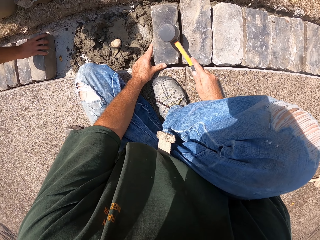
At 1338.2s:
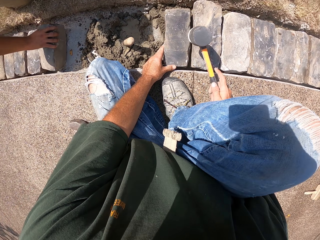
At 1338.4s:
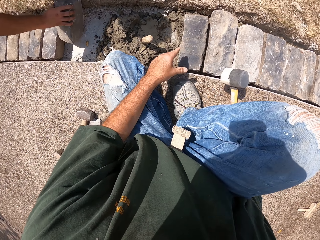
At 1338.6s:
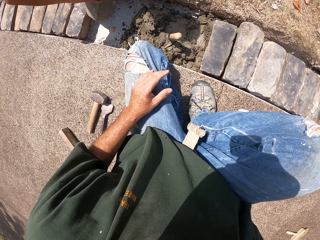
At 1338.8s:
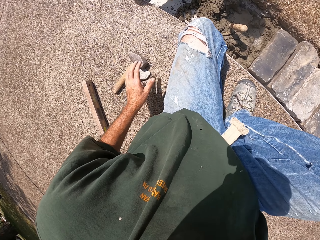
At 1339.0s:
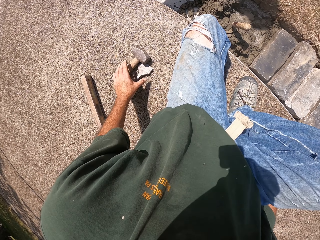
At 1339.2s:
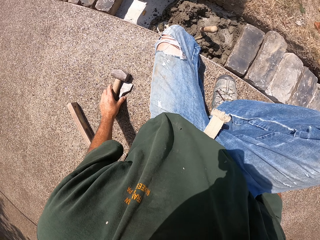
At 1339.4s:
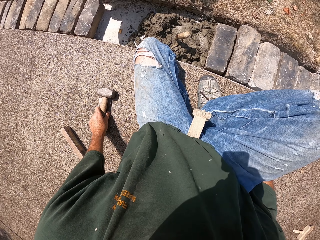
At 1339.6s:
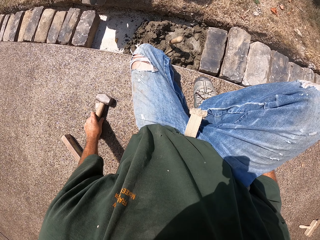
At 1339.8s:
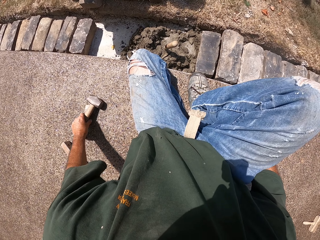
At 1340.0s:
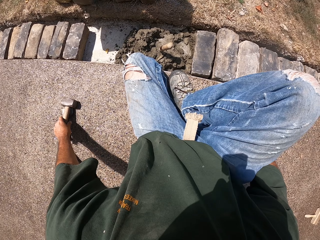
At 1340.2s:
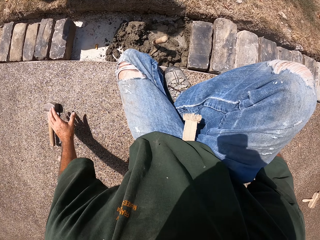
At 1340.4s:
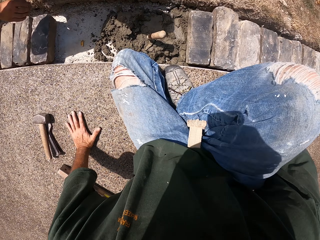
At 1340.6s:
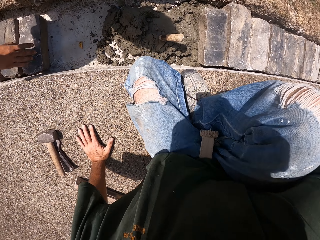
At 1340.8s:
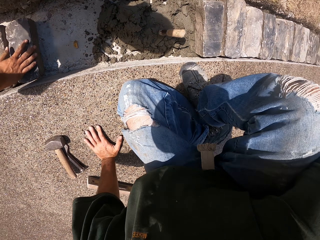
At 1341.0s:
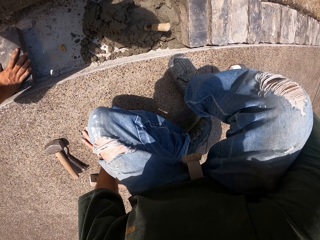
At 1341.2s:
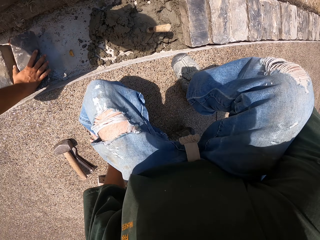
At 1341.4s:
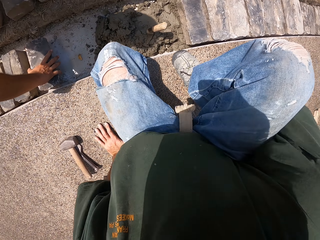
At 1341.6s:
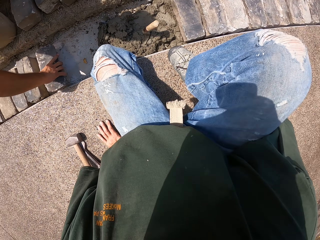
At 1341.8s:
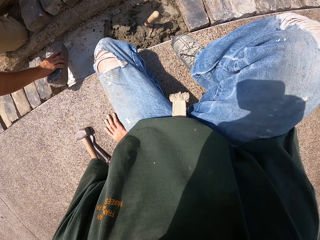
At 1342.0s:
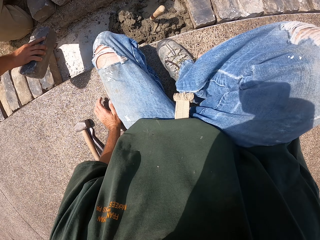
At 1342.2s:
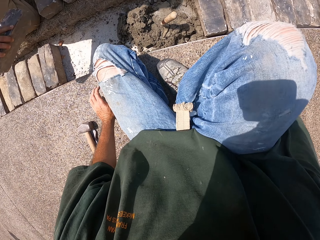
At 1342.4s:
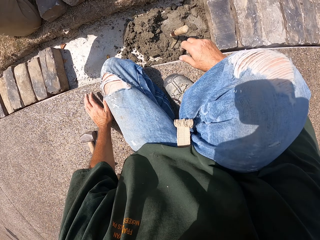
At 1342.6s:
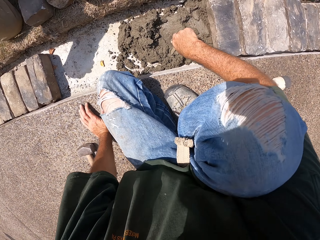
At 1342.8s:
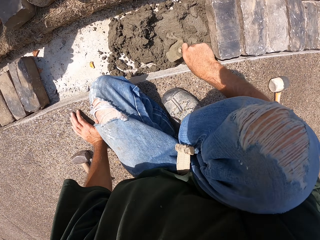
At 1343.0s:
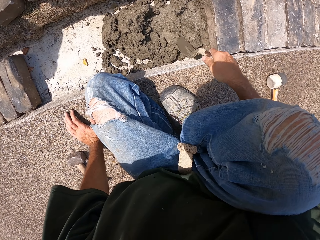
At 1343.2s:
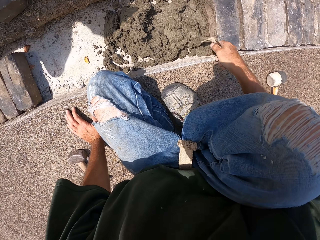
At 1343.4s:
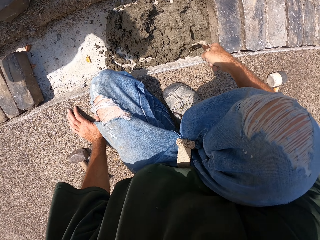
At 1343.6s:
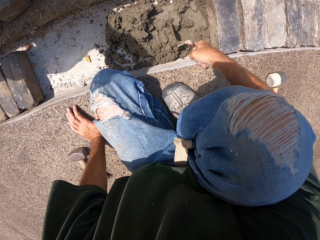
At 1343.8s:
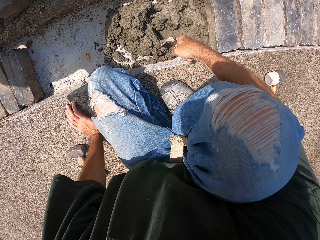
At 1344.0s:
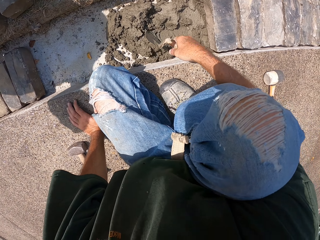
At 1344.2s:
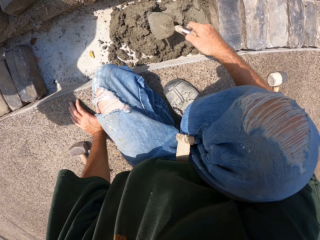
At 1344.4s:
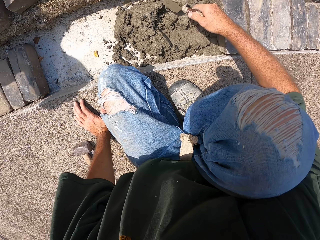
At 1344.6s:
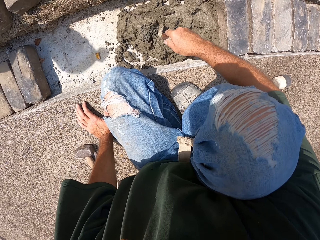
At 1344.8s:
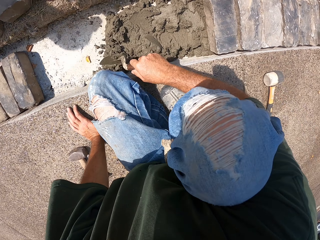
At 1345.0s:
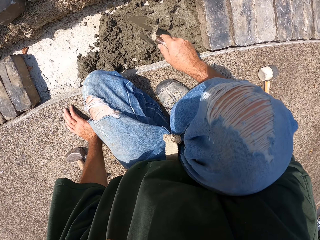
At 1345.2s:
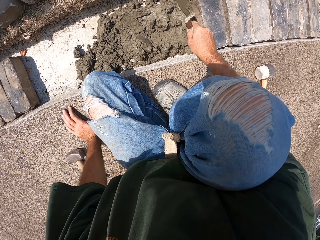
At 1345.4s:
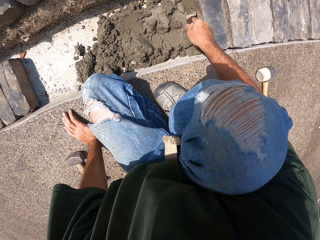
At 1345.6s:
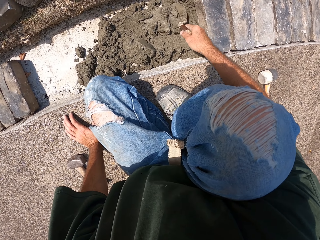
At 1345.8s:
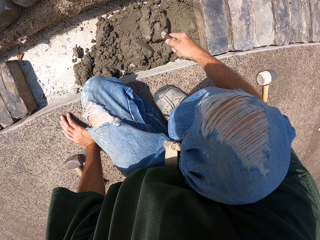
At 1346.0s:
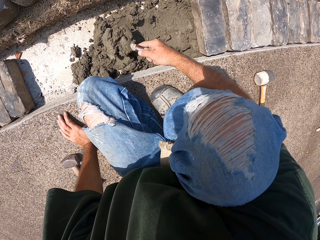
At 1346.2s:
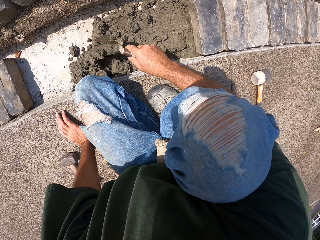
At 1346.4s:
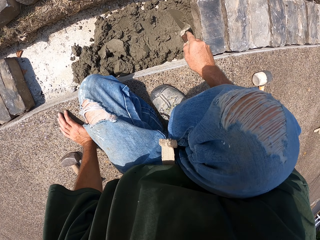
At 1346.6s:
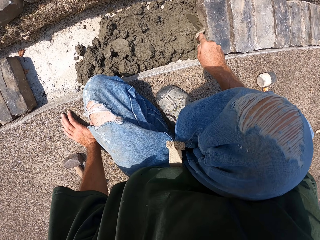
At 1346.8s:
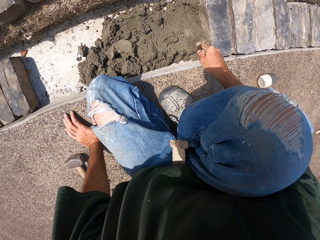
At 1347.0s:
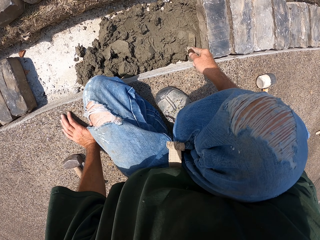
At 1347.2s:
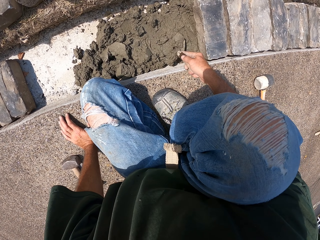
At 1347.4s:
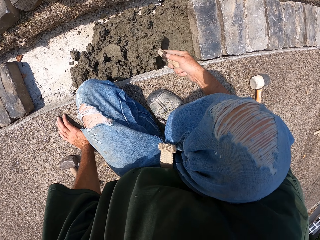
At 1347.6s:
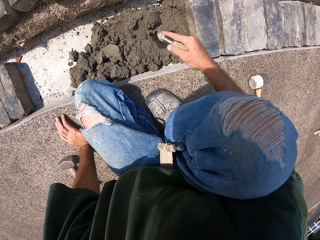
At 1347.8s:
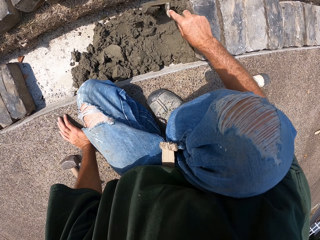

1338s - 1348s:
The camera wearer holds and drops the hammer. They push the mallet aside. They hold the masonry trowel. They spread mortar with the trowel. They level the concrete.

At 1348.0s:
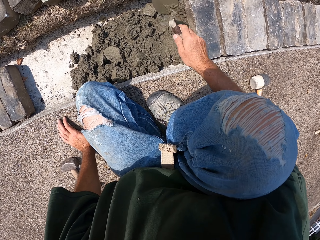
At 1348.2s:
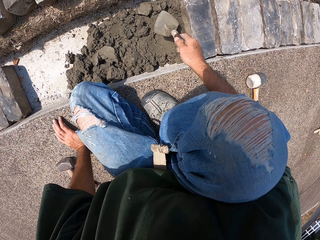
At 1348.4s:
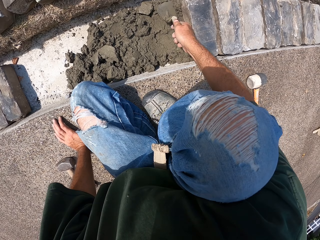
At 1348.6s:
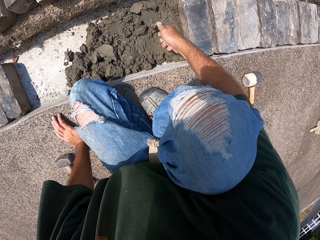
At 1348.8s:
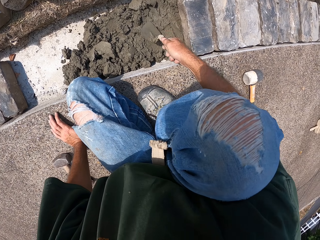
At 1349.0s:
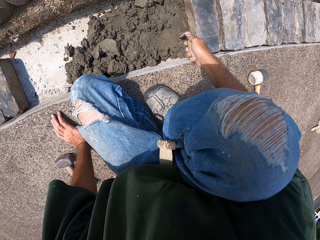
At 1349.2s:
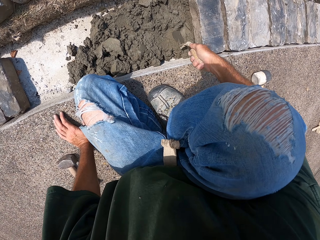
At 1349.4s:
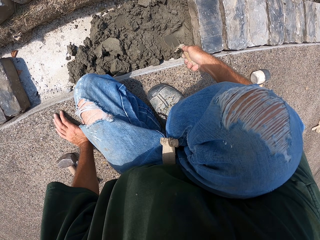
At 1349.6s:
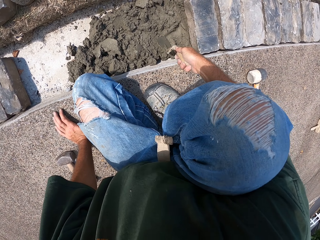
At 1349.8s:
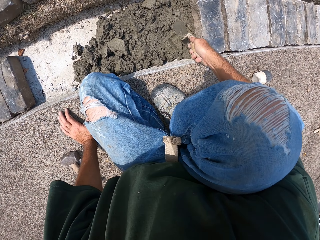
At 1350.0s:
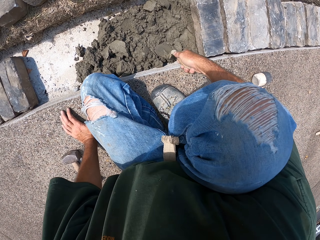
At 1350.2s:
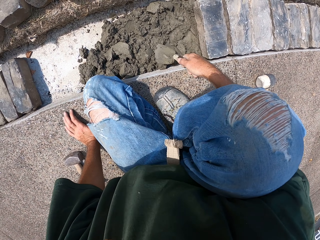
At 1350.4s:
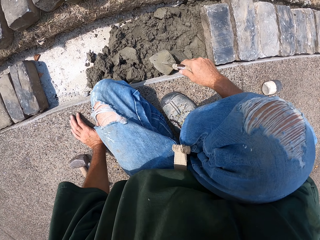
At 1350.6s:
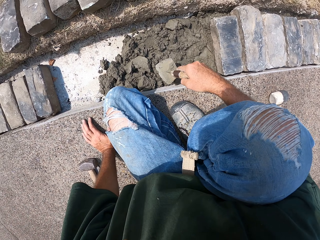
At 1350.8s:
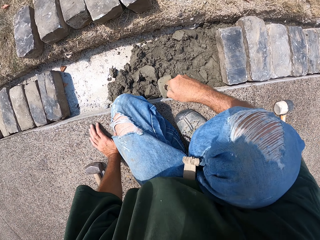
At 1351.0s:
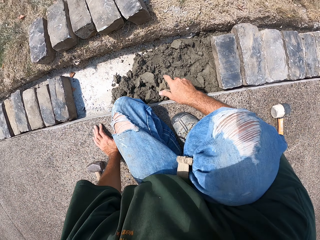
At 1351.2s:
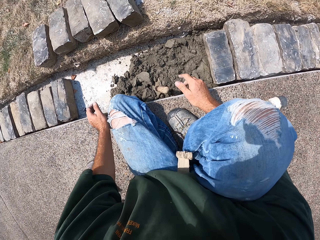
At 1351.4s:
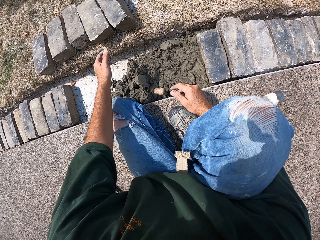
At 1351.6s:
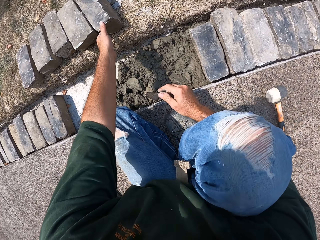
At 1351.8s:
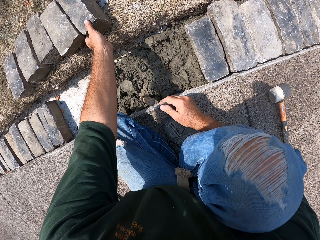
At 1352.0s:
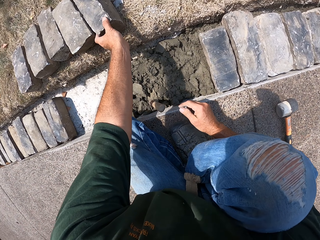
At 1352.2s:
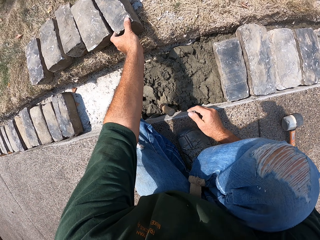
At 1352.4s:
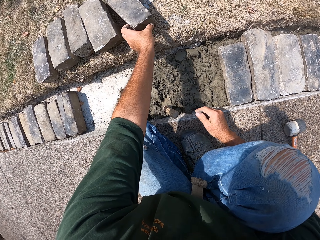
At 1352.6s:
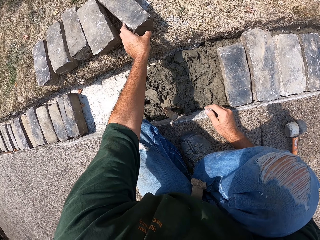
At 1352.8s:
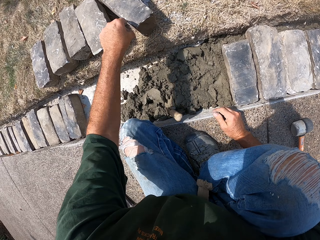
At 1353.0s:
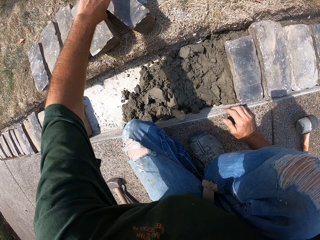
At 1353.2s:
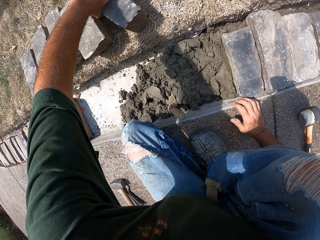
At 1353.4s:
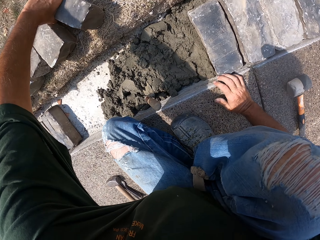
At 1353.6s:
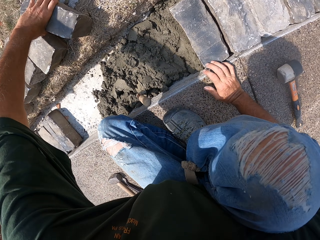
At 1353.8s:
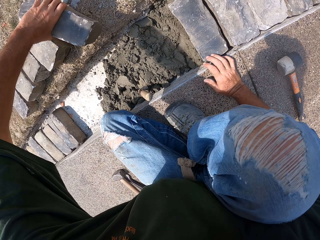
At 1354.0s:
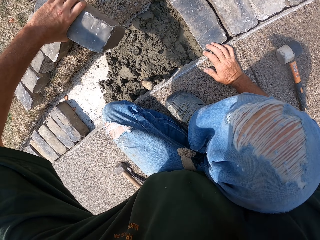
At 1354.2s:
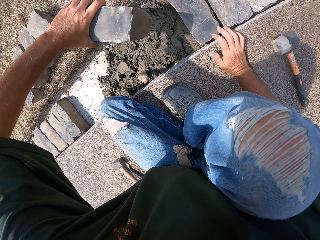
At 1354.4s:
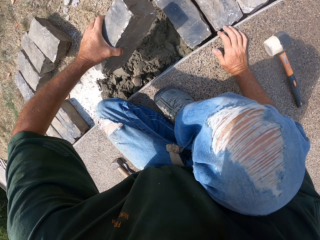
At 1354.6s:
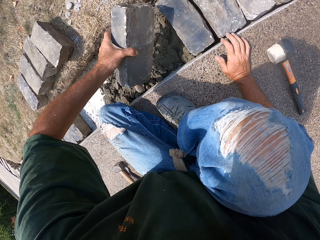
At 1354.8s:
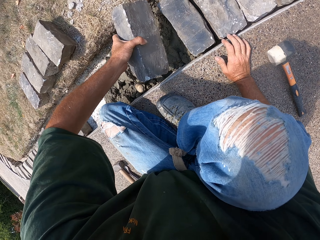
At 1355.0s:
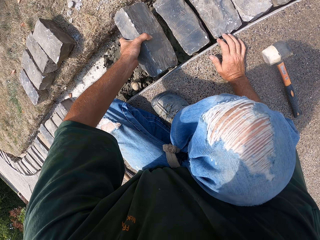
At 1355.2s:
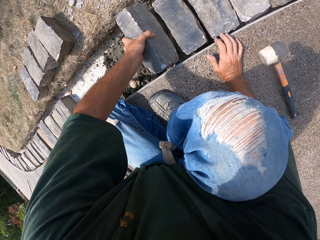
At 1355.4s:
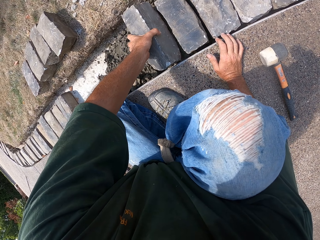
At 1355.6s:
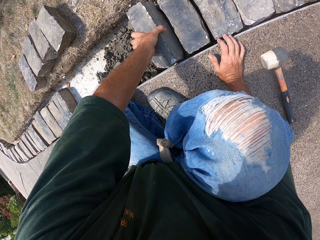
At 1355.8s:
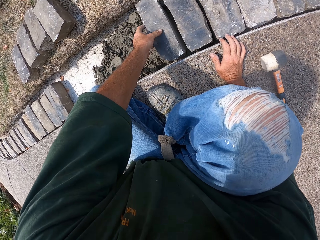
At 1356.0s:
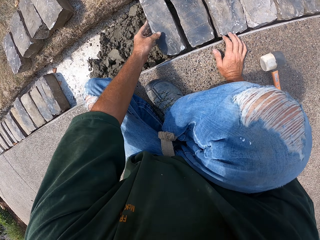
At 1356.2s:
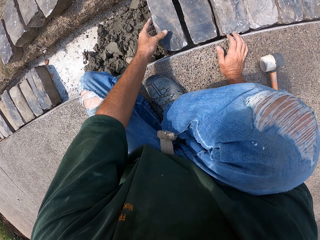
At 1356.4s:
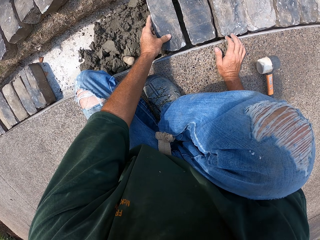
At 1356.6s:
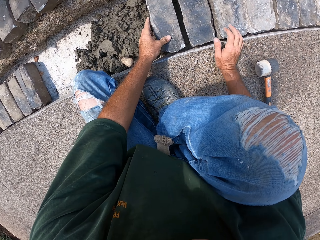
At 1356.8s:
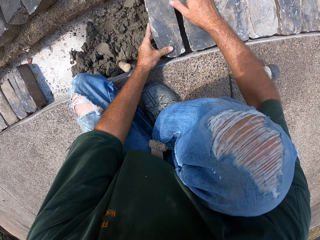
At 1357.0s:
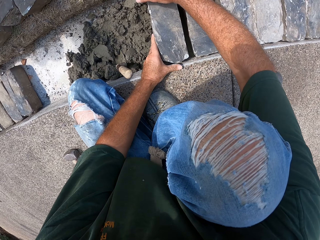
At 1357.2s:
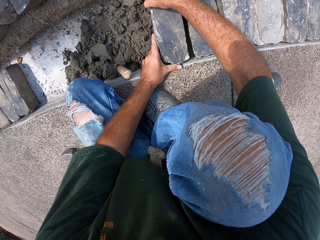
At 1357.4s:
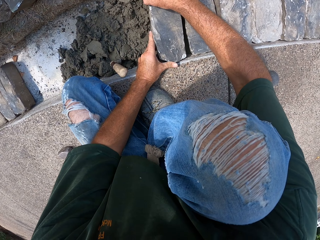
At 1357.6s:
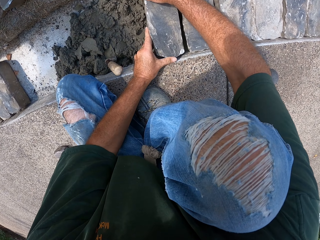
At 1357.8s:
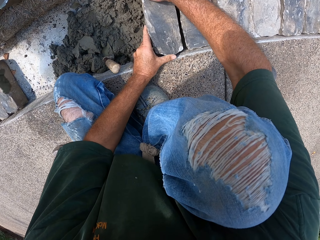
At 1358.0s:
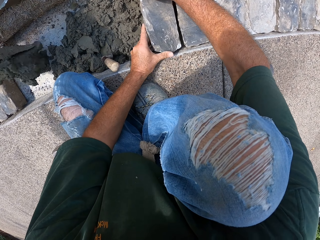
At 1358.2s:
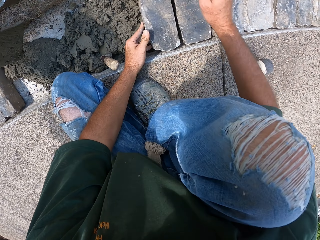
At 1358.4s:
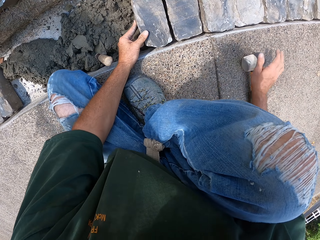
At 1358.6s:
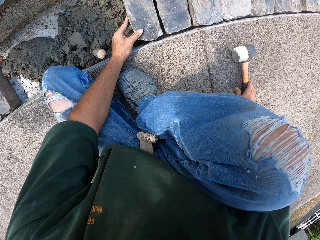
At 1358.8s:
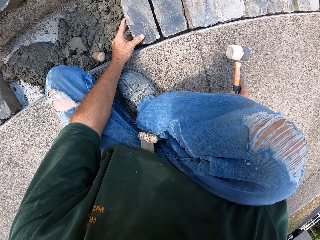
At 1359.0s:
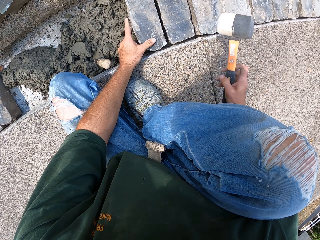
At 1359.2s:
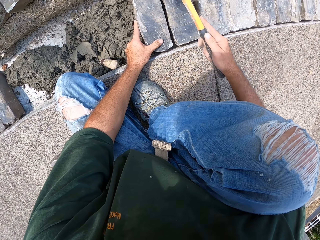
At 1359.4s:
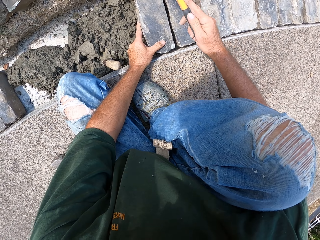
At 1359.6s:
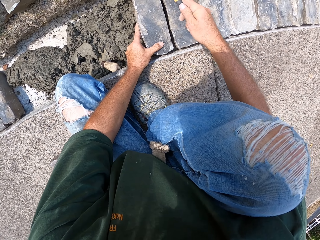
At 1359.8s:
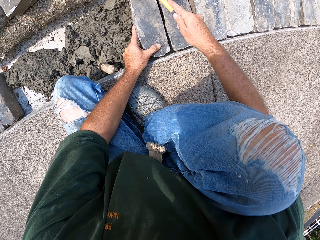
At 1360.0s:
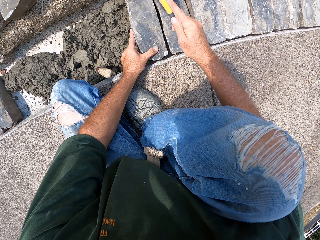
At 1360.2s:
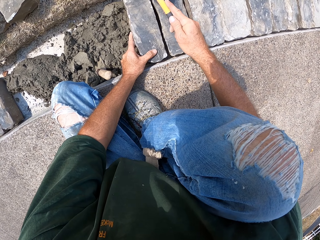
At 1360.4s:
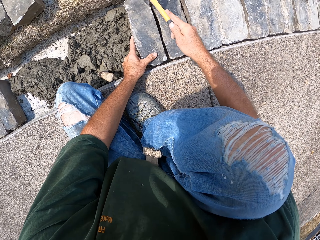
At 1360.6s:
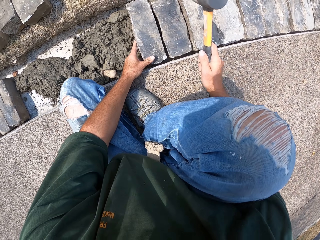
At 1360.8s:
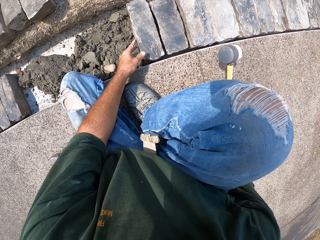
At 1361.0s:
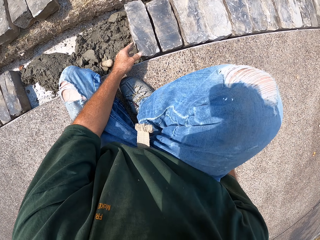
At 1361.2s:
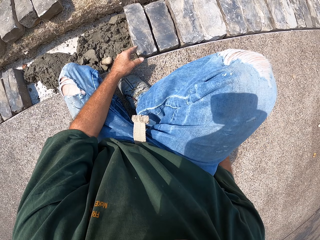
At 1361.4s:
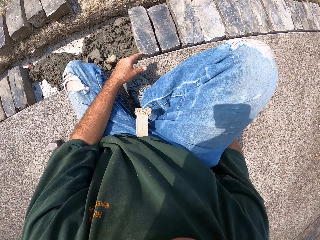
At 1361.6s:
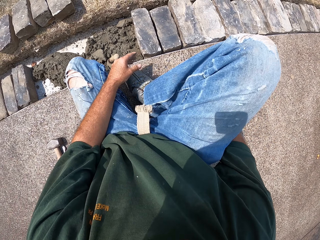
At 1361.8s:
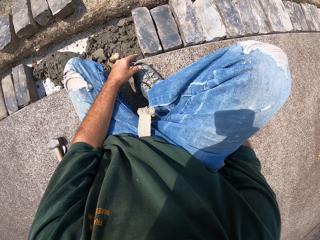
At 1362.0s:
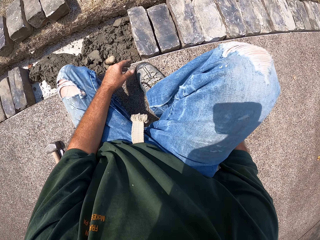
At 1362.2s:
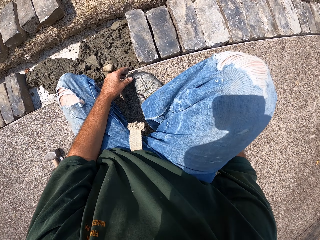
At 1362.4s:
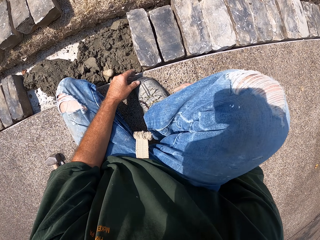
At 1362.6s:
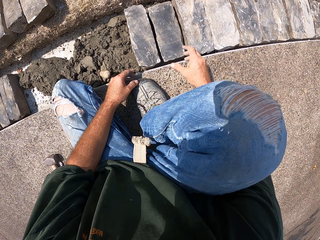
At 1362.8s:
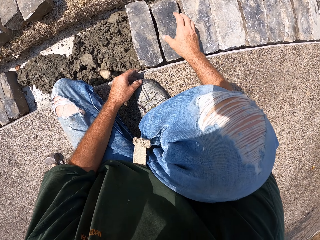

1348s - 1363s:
The camera wearer drops the masonry trowel. They hold the brick. They put a stone in the furrow. They fix the brick. They pick up a hammer. They hit the brick with the hammer. They drop the hammer.
